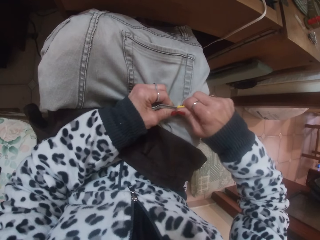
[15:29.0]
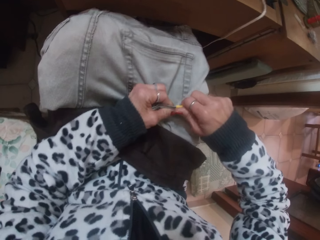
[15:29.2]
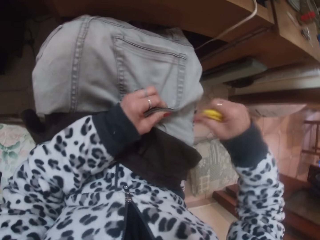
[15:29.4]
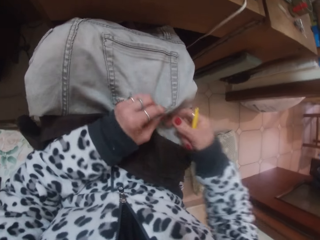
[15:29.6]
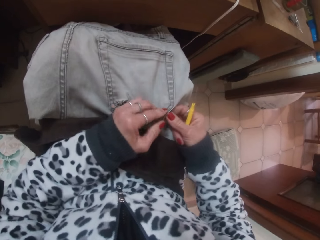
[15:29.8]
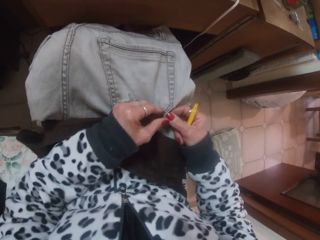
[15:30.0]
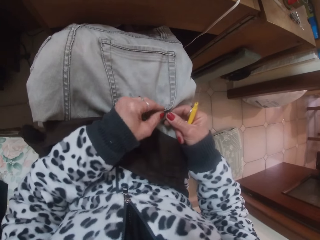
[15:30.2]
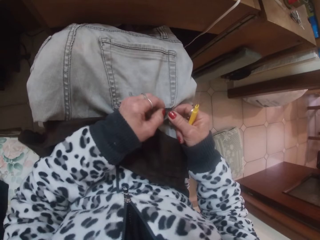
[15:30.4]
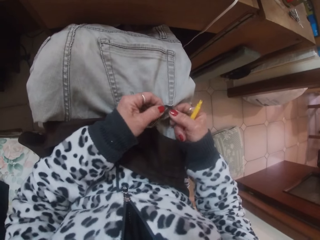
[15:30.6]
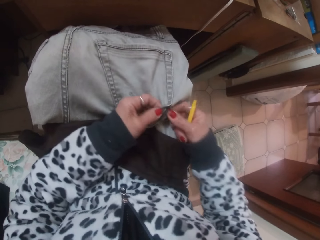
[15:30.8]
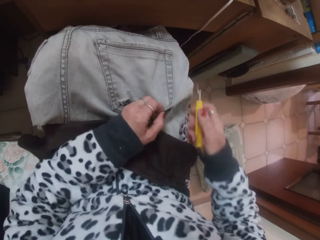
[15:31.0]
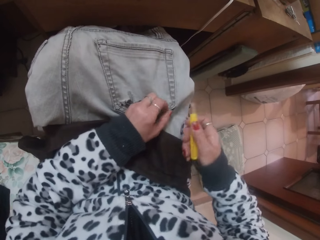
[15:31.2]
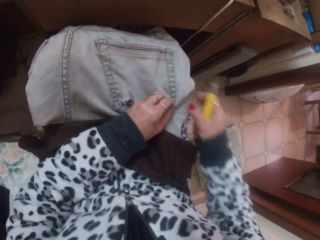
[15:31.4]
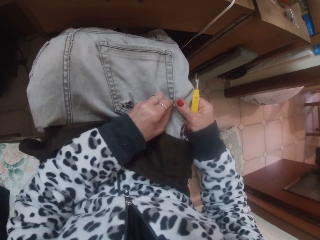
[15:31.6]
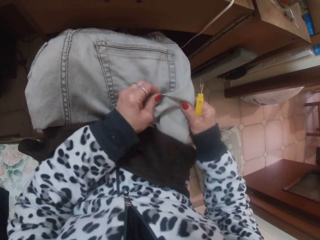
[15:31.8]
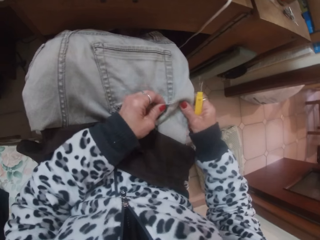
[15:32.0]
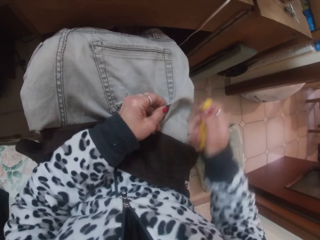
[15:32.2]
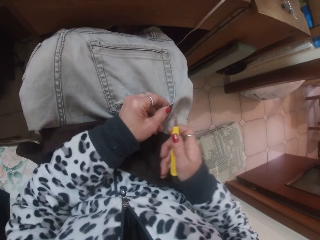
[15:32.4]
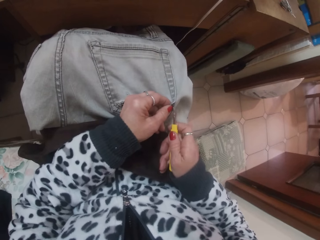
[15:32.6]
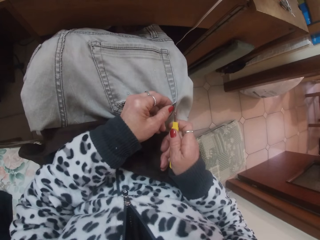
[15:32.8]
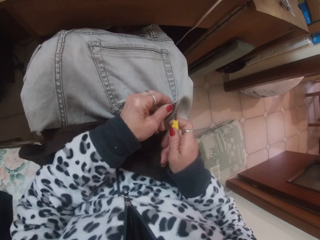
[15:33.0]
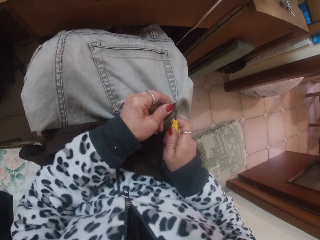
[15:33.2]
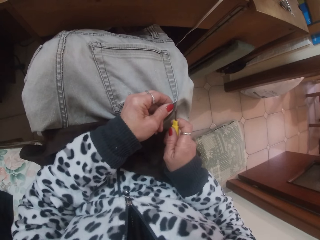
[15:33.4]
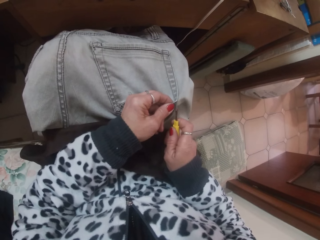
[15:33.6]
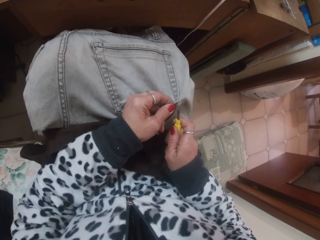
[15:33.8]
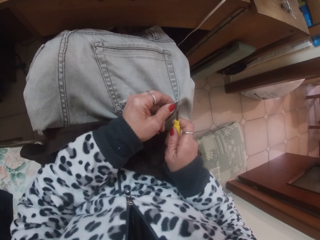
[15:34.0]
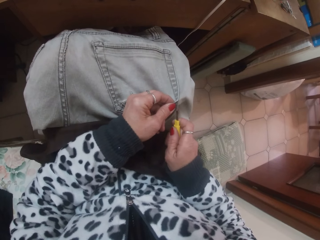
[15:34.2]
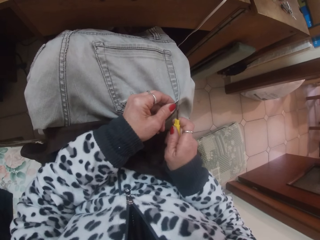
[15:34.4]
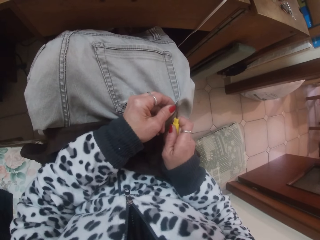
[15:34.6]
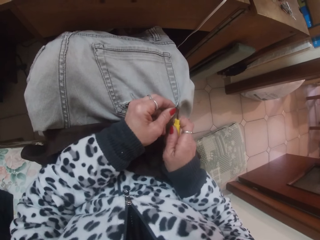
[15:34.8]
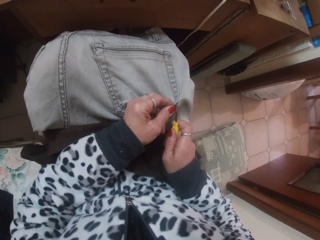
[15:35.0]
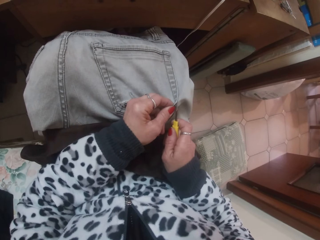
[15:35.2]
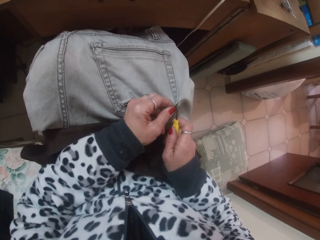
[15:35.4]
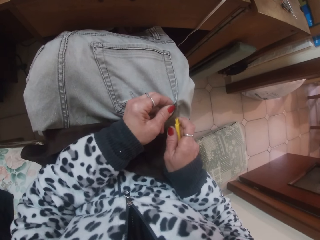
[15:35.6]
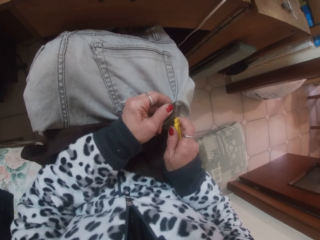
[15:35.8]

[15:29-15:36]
The camera wearer rips open the trouser pocket with her hands.

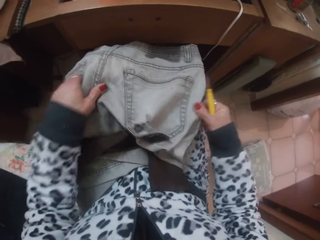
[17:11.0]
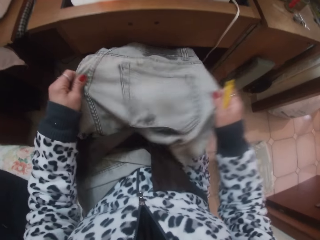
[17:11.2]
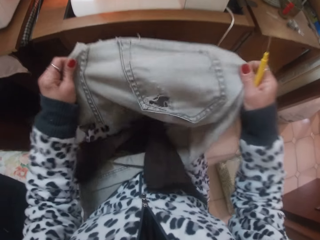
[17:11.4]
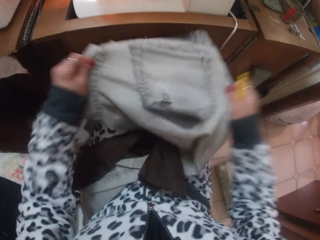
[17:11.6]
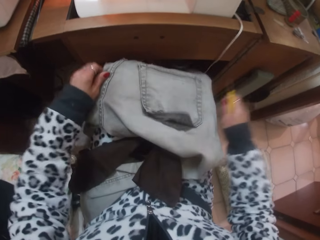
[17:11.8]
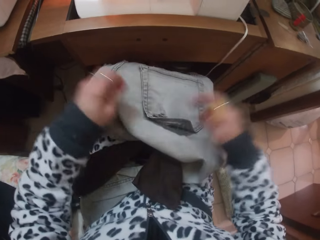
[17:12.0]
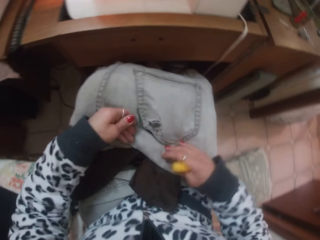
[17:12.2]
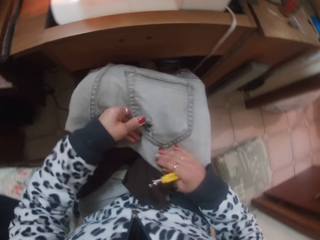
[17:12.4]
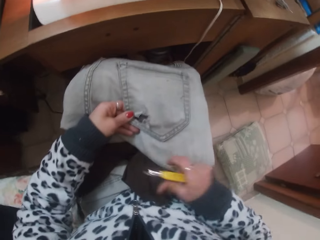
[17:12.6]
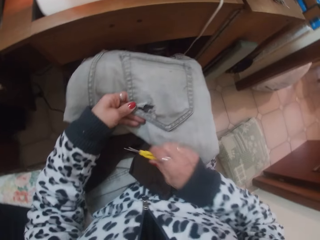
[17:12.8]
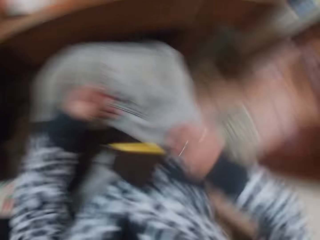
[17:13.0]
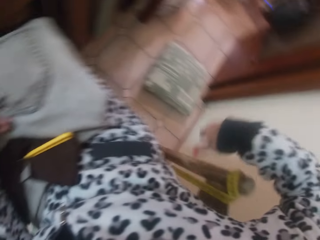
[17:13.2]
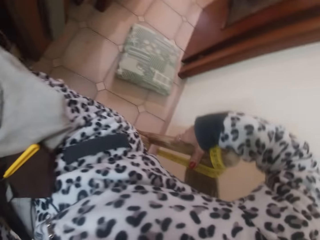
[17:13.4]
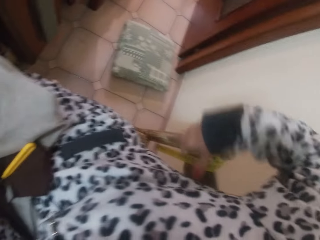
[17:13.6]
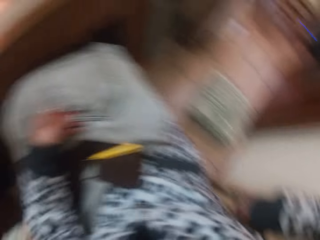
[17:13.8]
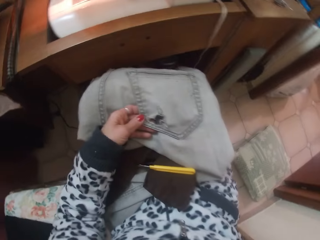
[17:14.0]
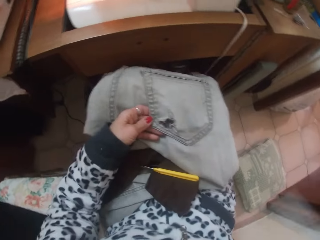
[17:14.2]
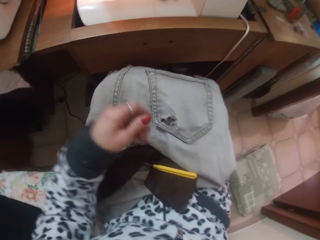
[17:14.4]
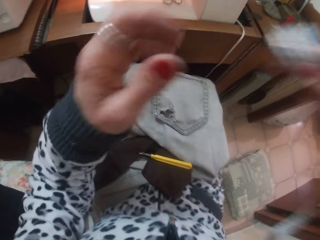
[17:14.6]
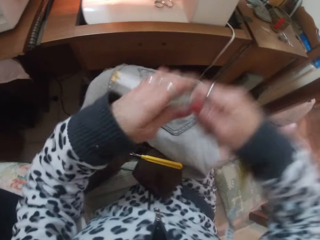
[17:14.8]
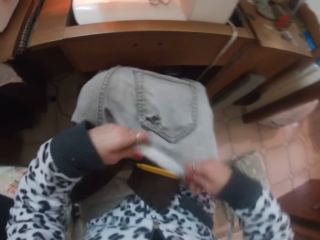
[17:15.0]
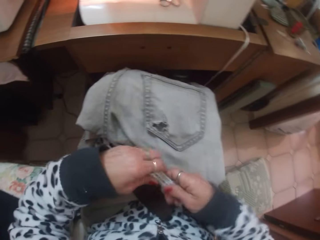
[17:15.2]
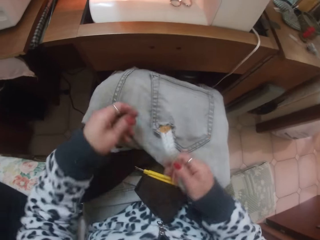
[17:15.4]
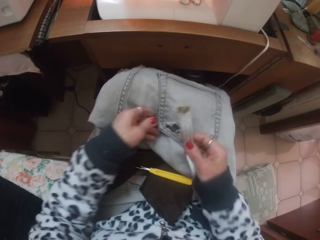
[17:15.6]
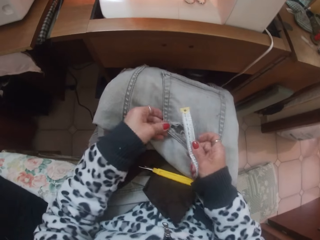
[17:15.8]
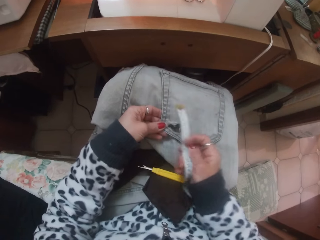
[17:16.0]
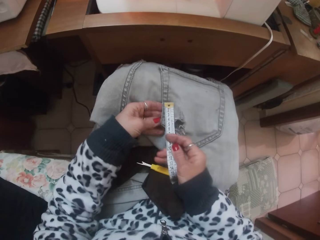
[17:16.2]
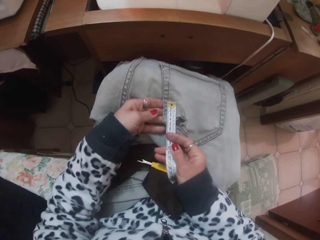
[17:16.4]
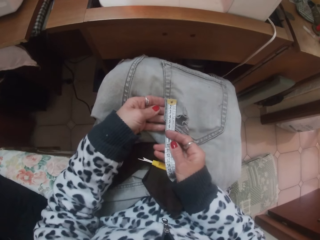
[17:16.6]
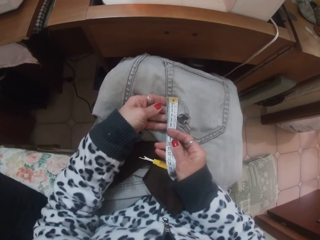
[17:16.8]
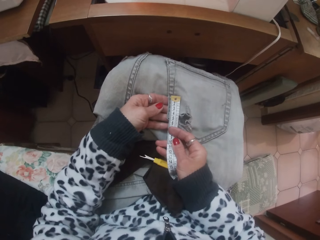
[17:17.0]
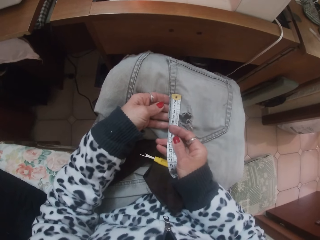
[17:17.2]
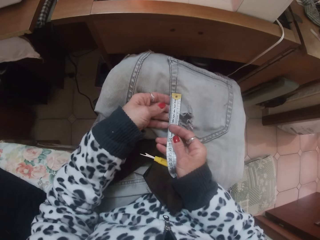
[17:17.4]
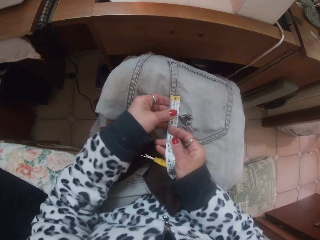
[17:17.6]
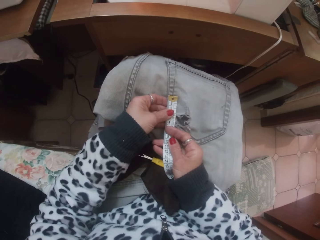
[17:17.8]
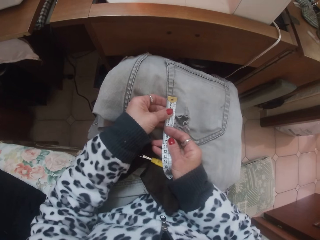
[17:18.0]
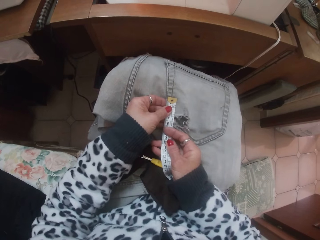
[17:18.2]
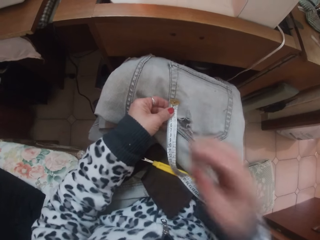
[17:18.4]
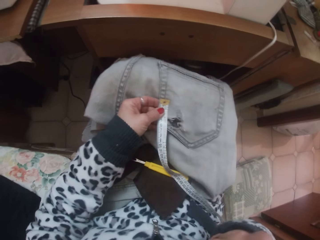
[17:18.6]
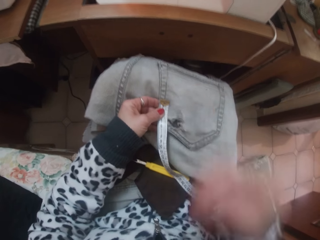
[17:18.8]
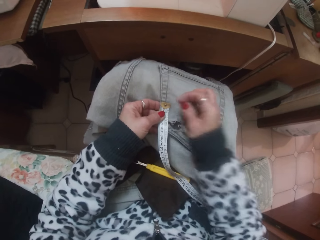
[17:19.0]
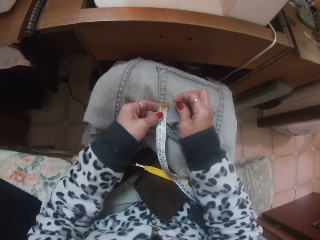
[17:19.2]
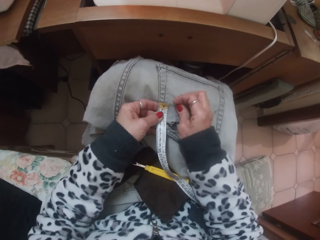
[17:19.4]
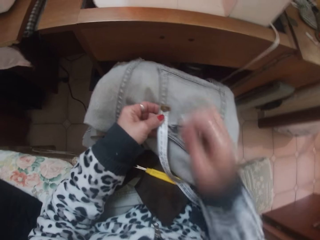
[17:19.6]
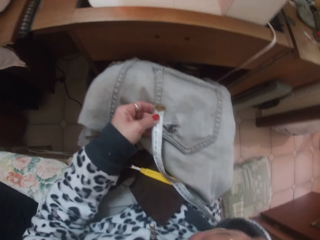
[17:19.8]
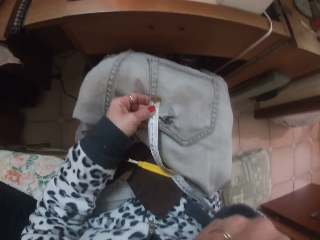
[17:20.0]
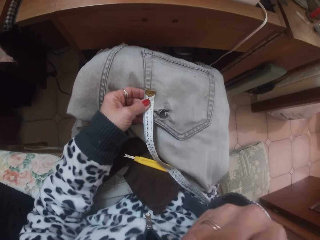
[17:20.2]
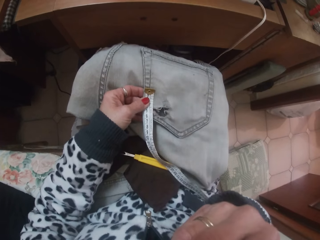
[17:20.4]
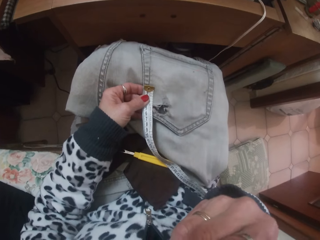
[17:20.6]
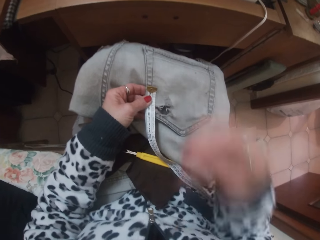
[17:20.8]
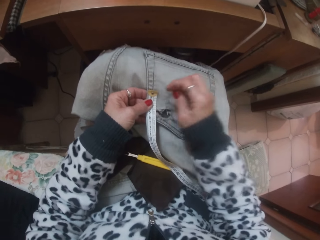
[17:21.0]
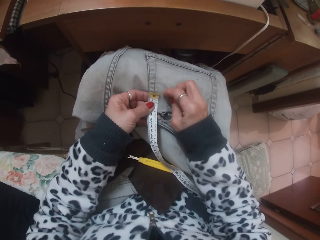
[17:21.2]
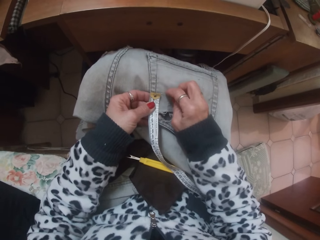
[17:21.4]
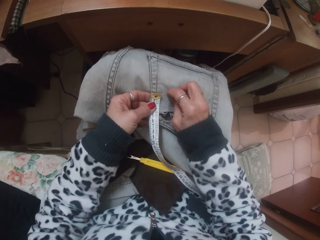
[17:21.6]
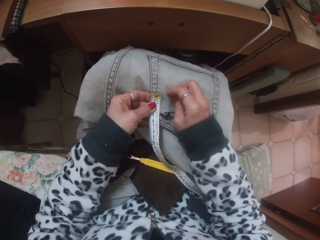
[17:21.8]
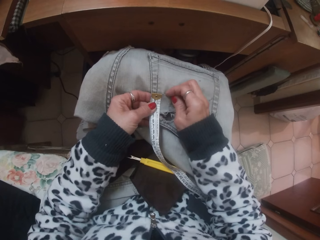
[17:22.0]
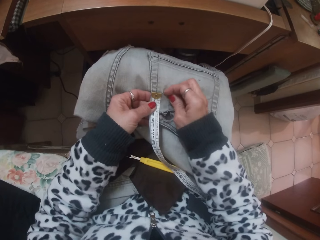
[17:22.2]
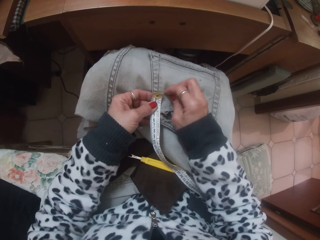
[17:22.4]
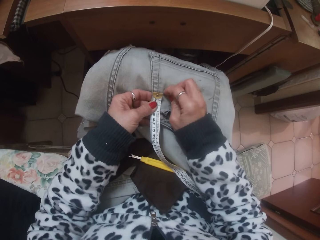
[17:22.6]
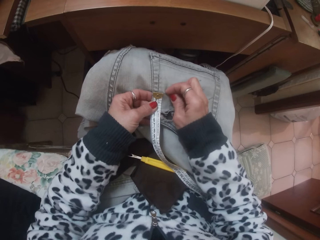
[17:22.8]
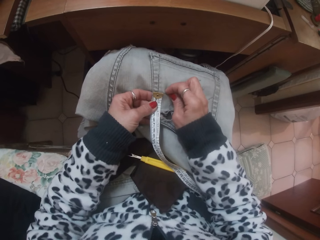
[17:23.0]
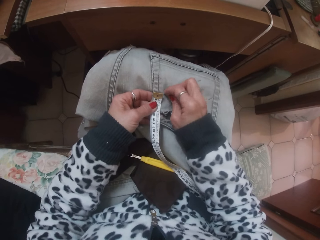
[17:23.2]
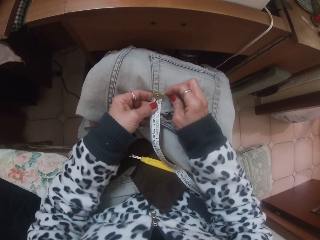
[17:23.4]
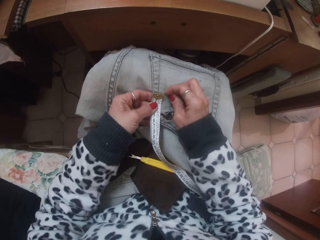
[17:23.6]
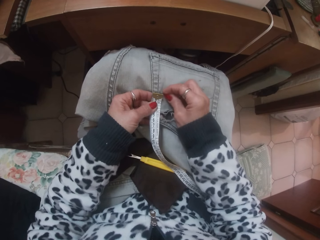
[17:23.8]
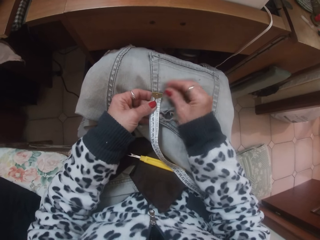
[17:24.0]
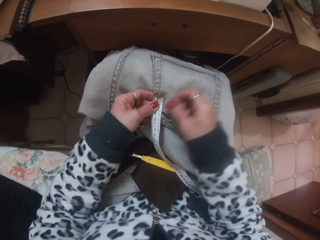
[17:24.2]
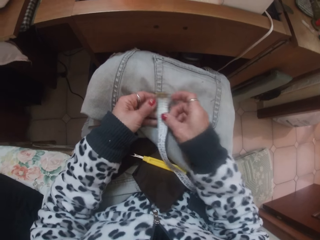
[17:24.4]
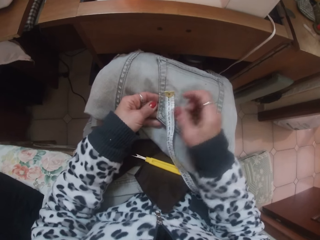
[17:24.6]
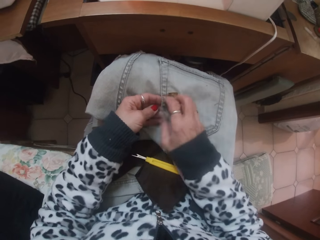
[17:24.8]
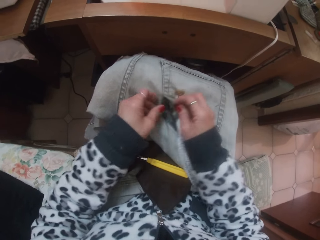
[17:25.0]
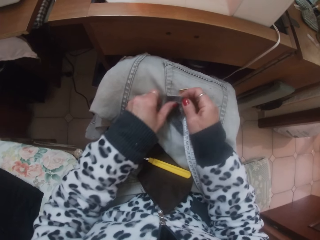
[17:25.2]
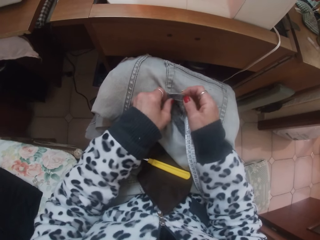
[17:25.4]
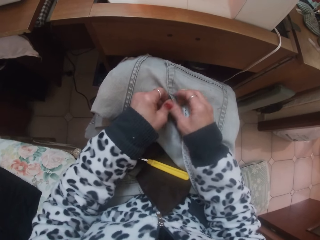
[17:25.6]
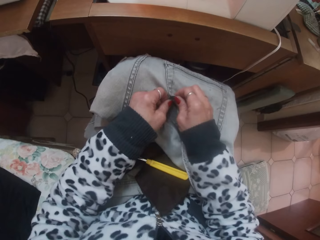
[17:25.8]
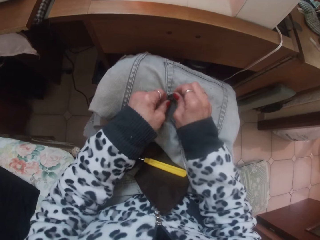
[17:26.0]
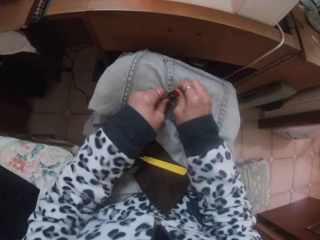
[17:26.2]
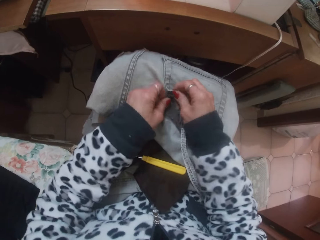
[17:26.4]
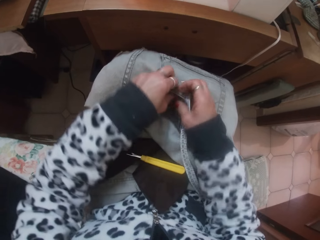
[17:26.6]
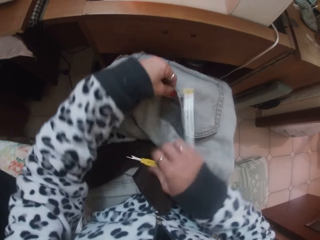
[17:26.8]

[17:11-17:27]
The camera wearer drops the seam ripper in her right hand on her lap. She takes a tape rule hanging on a chair with her right hand. She measures a part of the trouser pocket with the tape rule in her hands. She takes a pin from her mouth. She inserts the pin in the marked point with her right hand.
